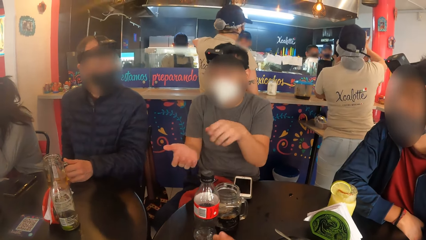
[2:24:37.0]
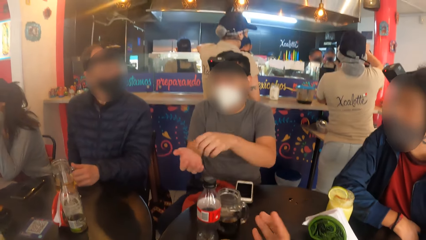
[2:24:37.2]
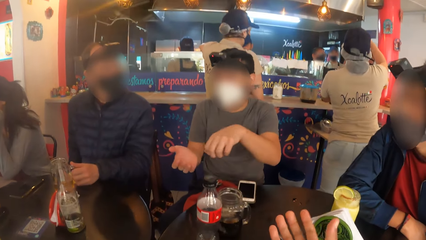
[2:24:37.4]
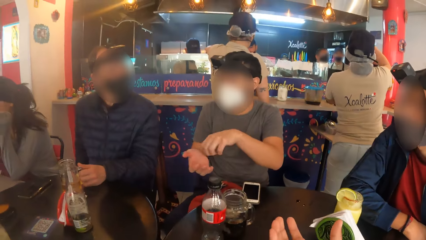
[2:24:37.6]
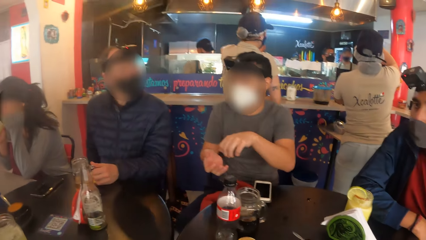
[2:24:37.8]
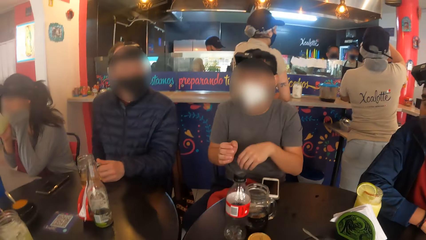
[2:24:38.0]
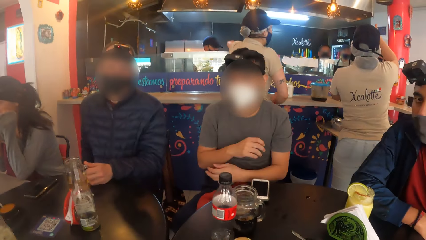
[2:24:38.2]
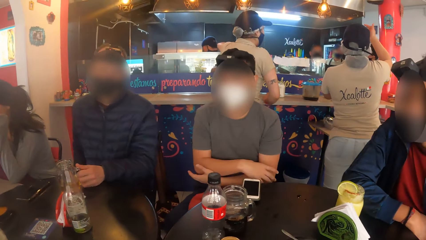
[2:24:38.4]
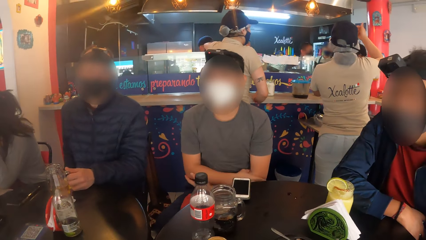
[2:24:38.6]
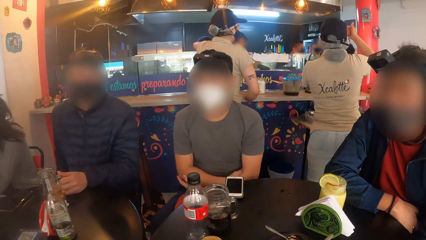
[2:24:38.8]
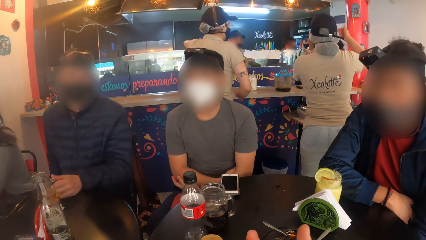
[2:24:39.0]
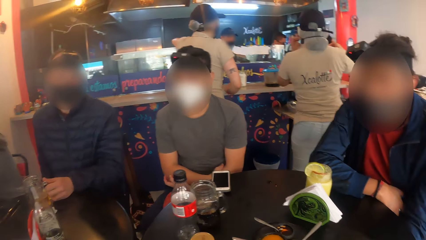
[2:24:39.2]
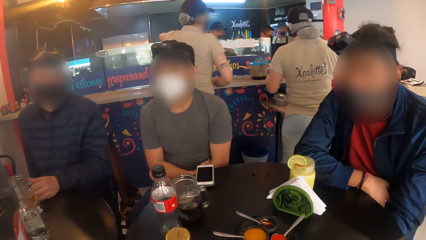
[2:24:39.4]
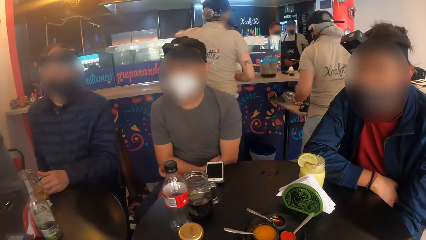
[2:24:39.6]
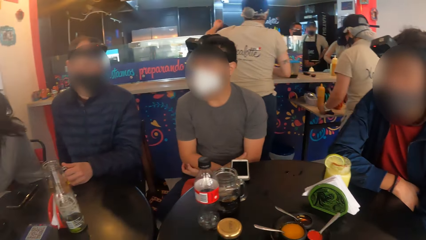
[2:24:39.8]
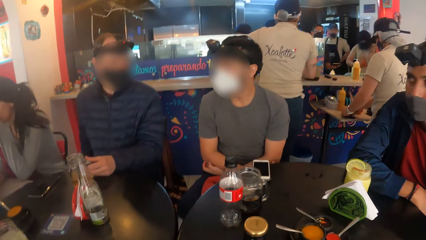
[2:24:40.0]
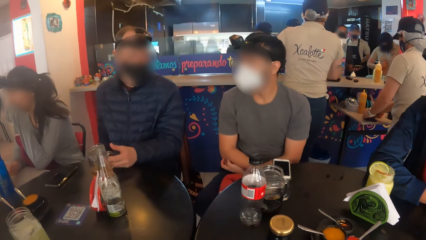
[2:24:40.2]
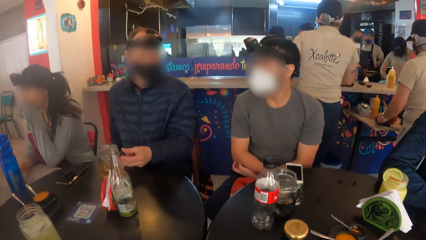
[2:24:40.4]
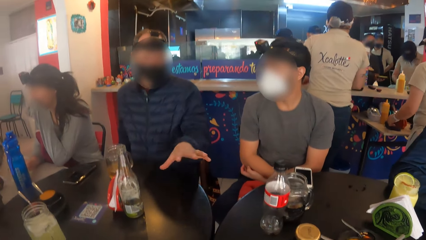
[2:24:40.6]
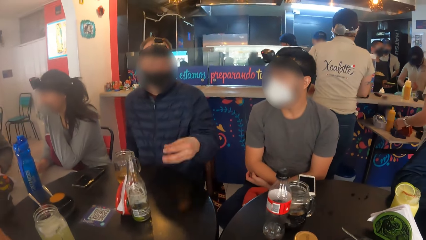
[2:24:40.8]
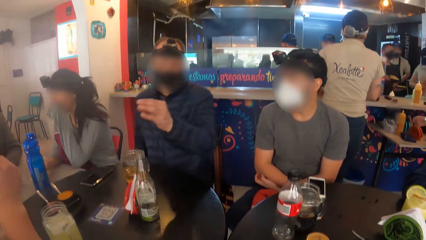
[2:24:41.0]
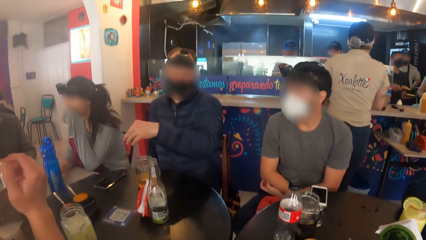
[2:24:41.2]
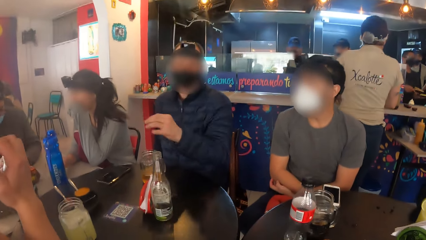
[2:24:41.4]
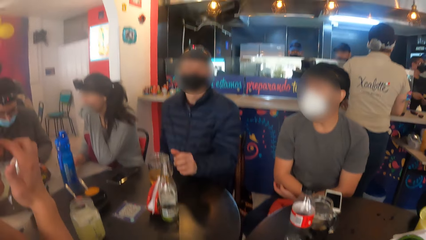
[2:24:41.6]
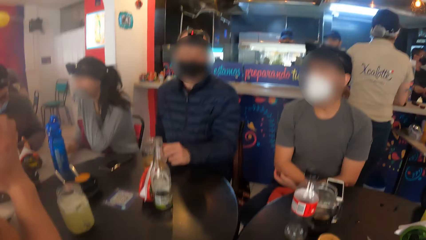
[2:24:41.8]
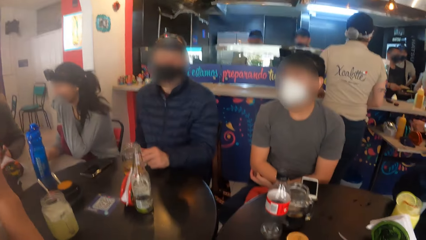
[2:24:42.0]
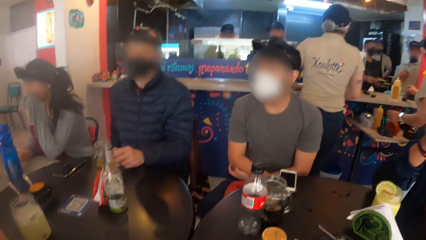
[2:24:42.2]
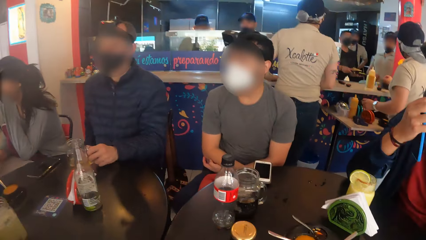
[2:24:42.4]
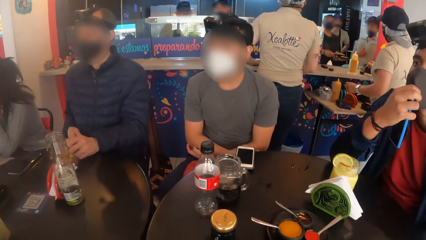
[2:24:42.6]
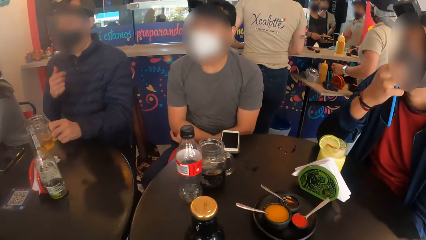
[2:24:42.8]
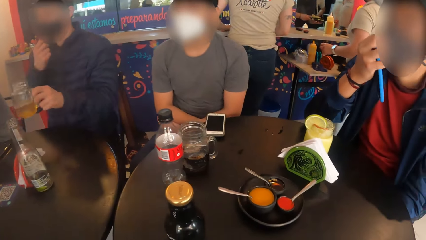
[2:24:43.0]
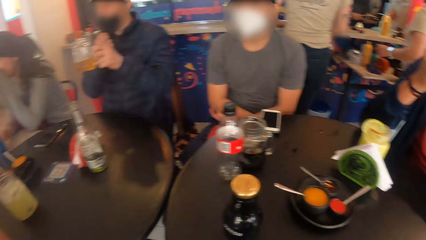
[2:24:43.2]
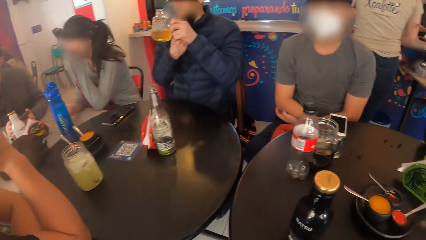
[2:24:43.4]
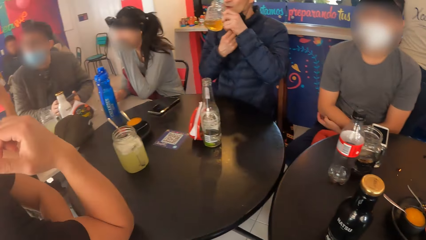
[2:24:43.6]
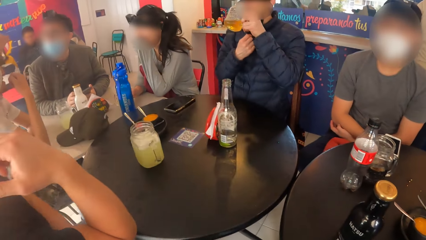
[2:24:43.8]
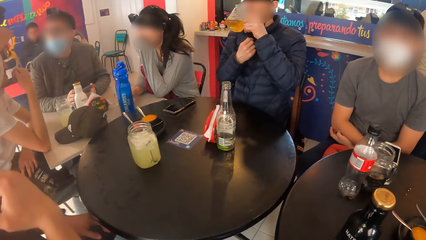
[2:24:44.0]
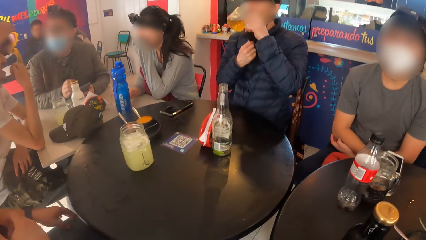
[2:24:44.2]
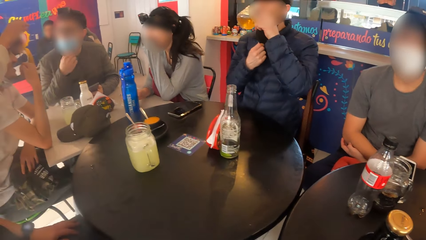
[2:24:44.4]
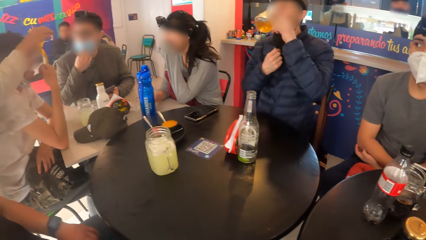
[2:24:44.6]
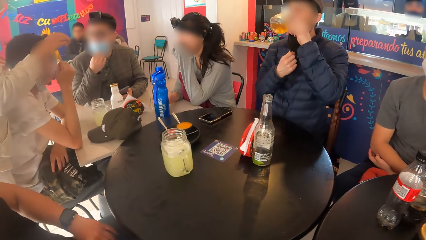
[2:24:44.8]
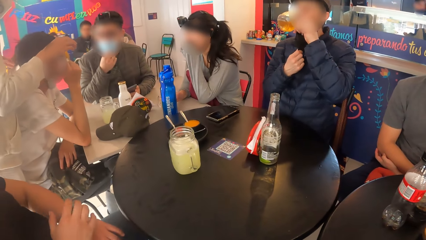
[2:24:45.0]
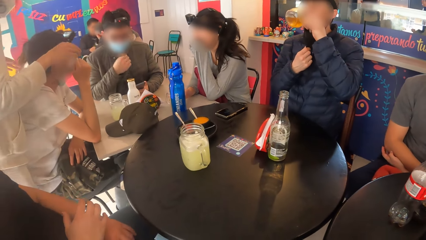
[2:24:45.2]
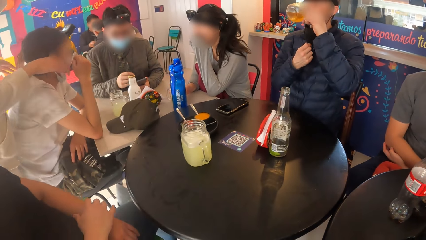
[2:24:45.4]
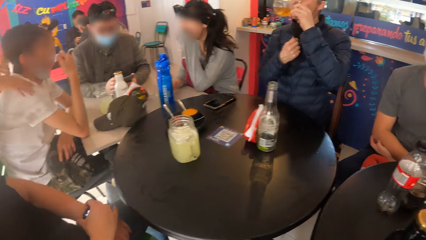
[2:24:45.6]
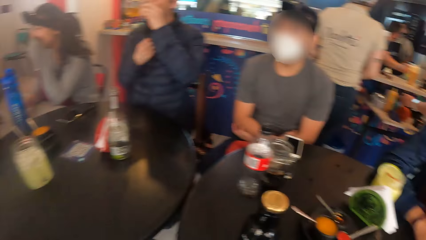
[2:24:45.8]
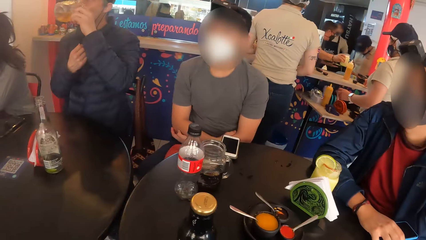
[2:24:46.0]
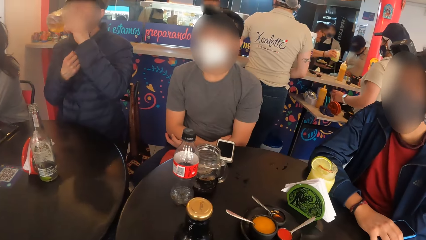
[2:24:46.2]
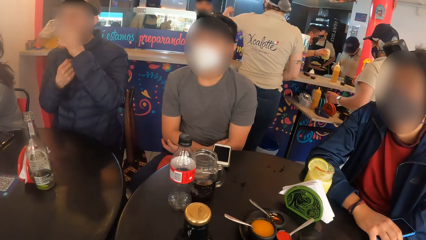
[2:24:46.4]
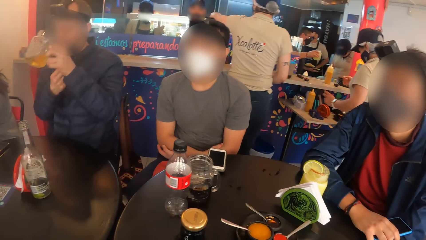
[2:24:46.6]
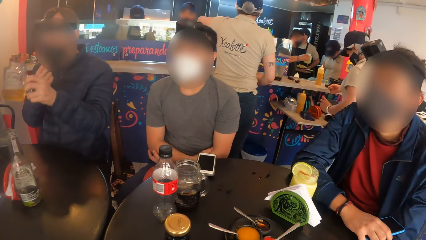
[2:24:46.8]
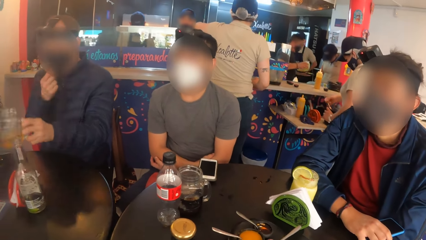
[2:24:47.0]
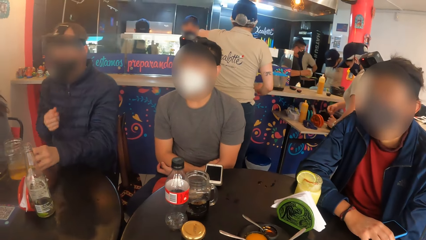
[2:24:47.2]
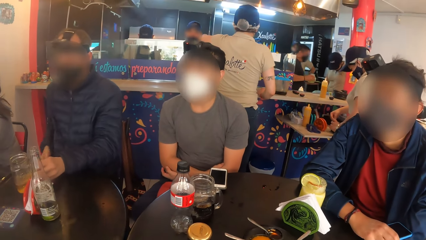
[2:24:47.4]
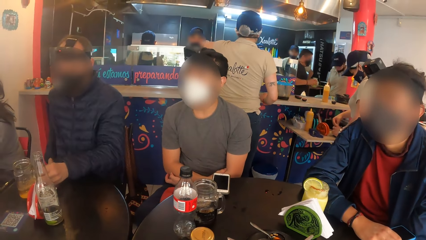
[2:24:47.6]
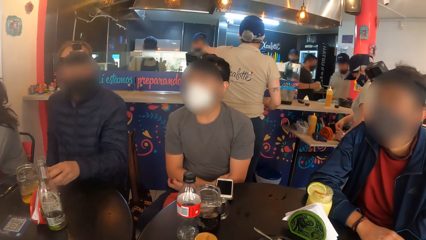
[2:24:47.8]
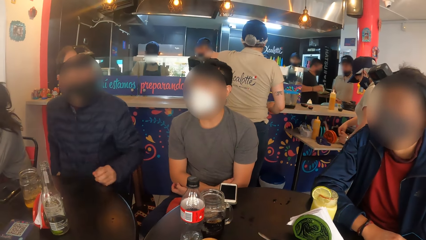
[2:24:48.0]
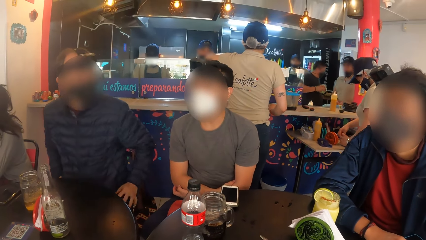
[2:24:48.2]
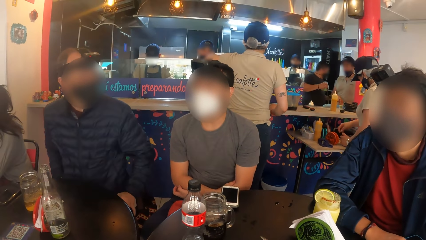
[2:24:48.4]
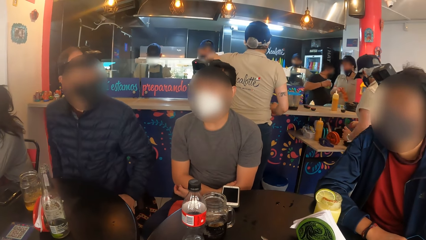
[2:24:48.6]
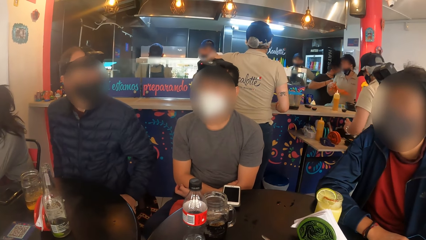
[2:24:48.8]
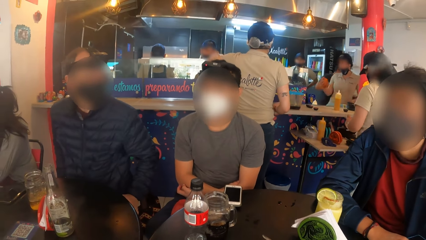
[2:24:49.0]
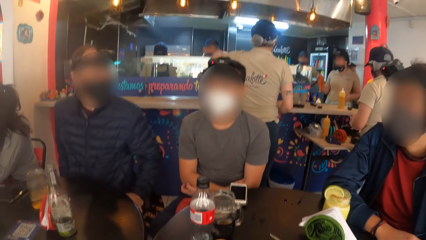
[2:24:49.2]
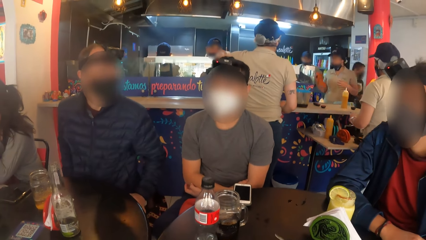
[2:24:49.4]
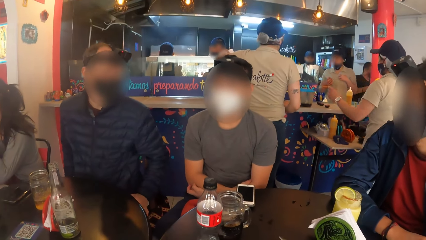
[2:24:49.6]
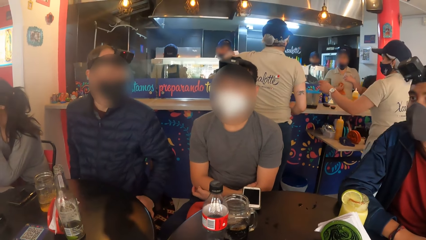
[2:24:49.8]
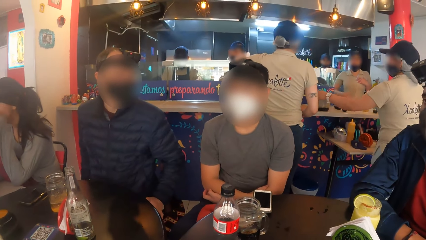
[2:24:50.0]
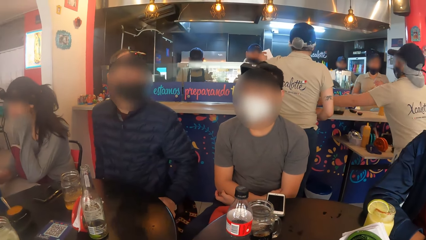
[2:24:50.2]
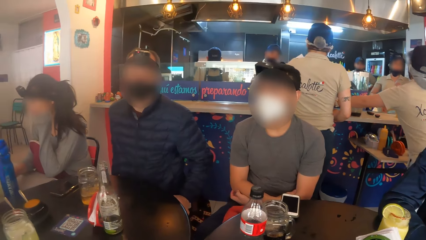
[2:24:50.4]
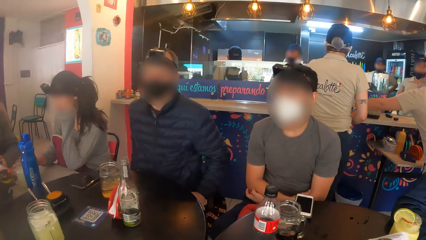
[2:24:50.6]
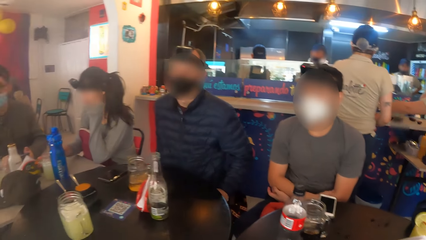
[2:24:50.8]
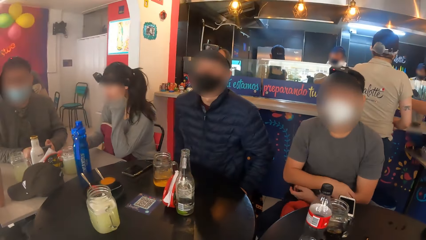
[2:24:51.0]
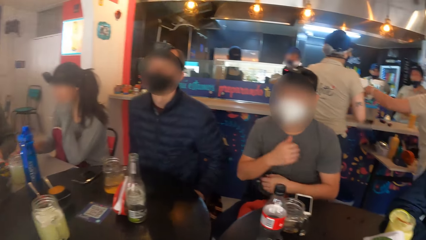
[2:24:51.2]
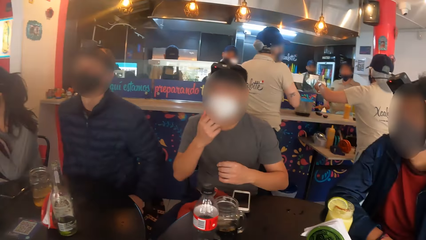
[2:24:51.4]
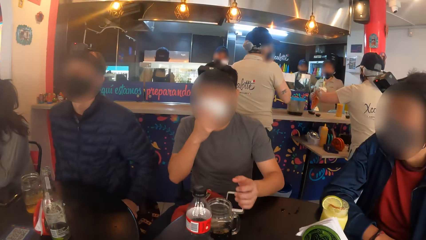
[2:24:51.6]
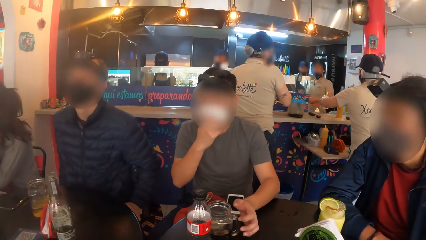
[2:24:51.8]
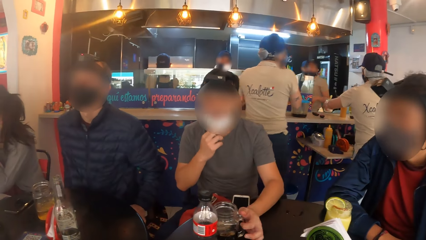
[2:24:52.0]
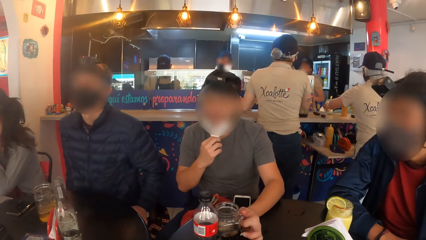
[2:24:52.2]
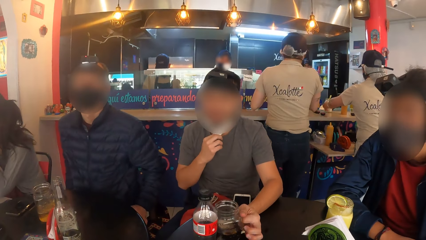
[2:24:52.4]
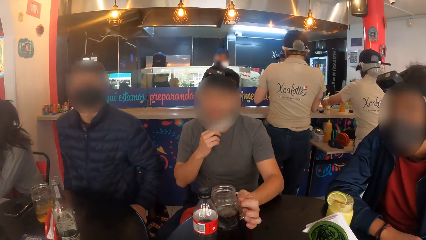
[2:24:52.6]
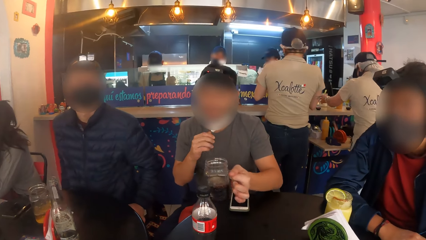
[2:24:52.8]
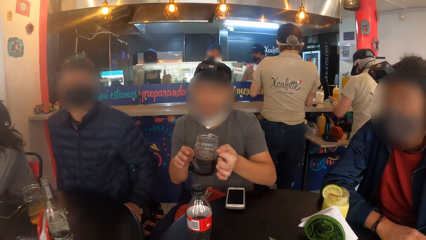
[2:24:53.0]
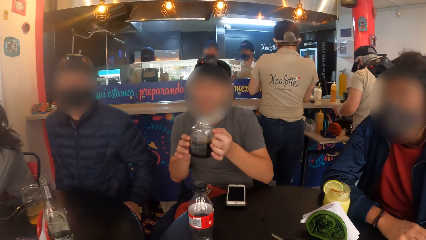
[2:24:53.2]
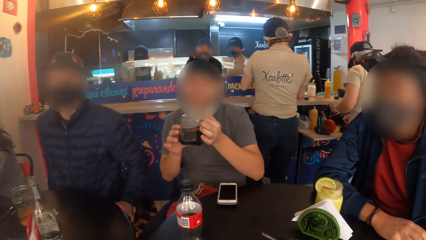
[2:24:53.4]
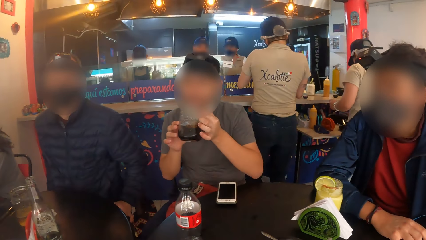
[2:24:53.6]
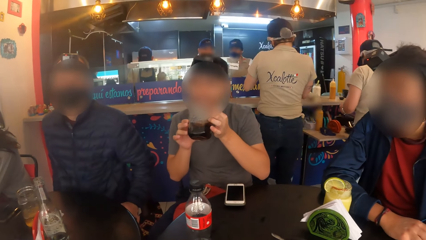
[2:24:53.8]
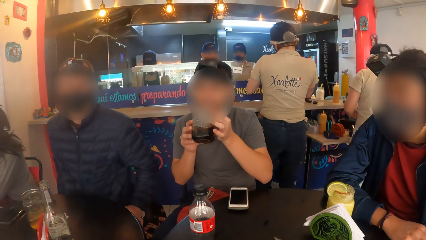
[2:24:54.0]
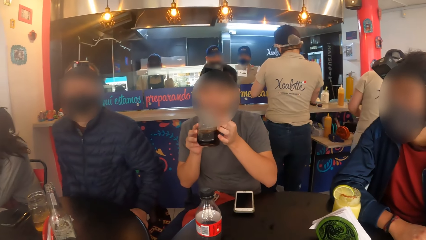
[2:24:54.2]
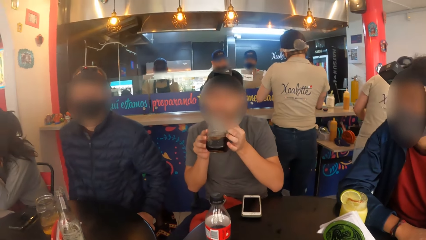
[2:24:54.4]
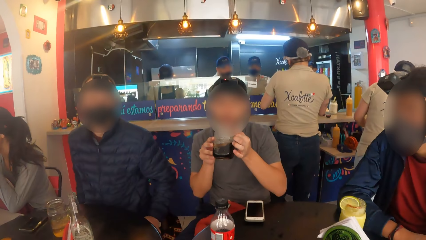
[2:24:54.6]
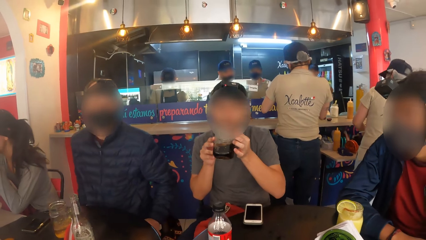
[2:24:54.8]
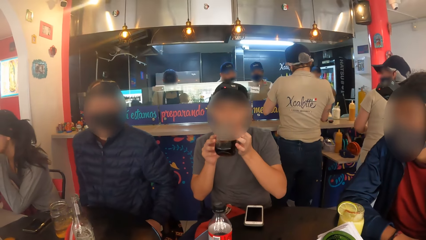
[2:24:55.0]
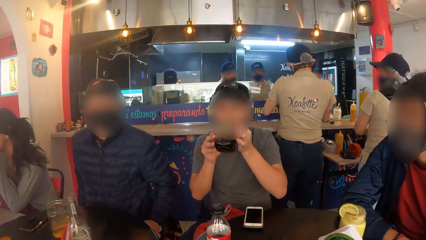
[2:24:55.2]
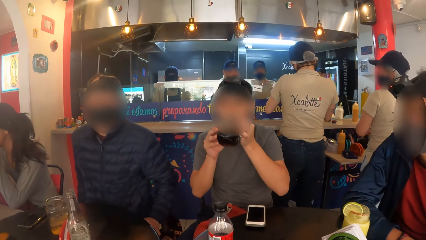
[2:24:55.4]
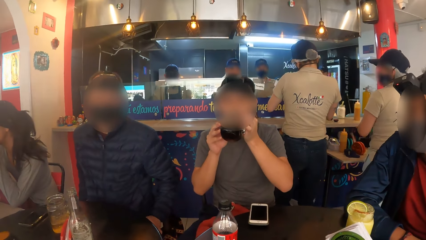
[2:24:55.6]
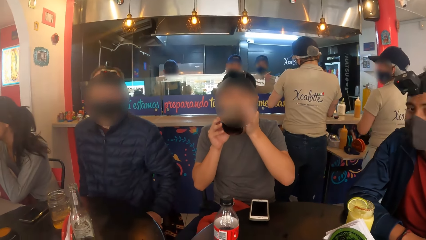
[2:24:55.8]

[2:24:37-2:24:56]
The camera wearer gestures with his hand. The man picks the cup from the table with his left hand, adjusts the facemask on his face with his right hand, and drinks juice from the cup with his left hand. The camera wearer looks around. Another man adjusts a wristwatch on his left hand with his right hand. The first man drops the cup on the table with his left hand. A third man picks up a cup from the table with his left hand, adjusts a facemask on his face with his right hand, and drinks soda from the cup with both hands.
